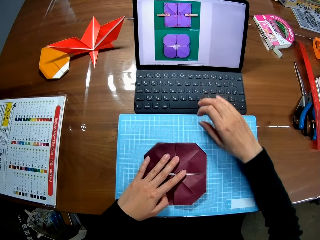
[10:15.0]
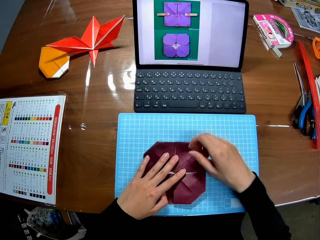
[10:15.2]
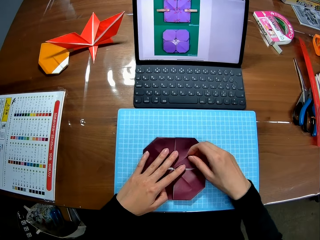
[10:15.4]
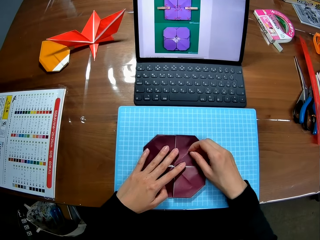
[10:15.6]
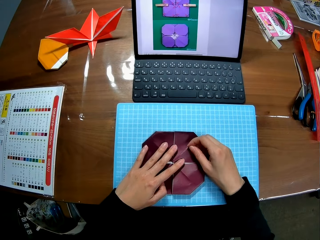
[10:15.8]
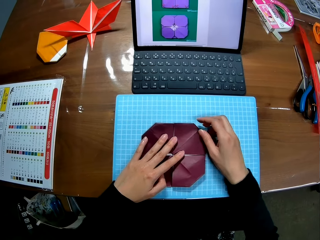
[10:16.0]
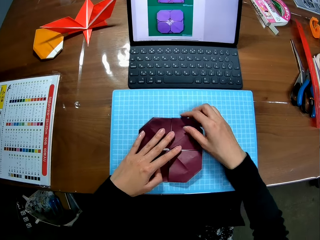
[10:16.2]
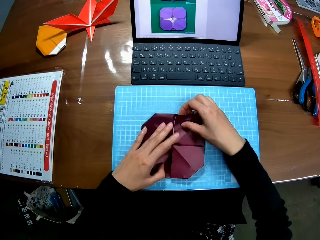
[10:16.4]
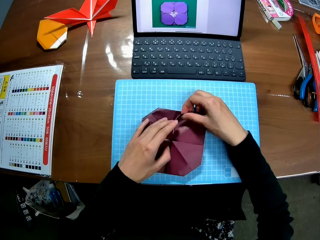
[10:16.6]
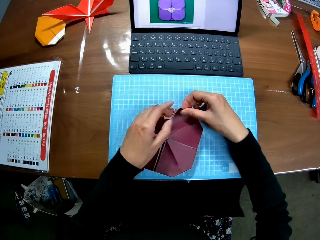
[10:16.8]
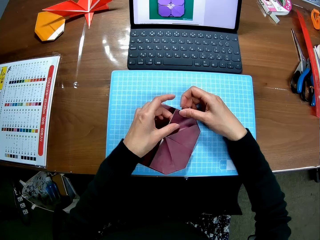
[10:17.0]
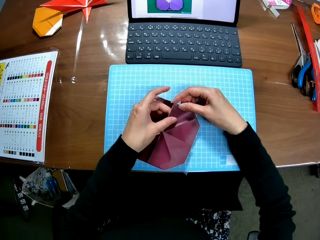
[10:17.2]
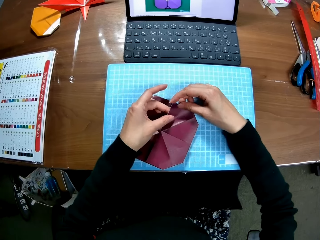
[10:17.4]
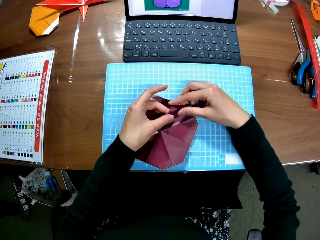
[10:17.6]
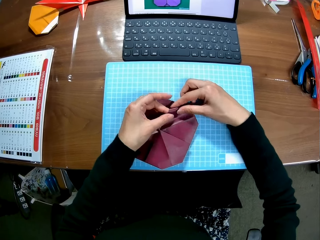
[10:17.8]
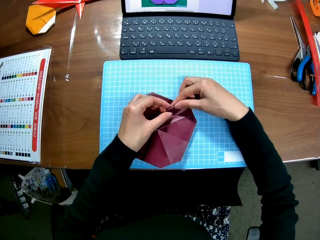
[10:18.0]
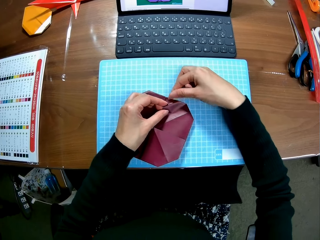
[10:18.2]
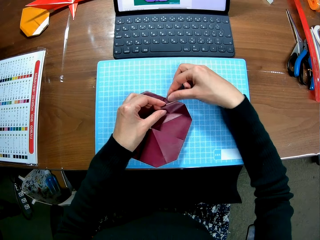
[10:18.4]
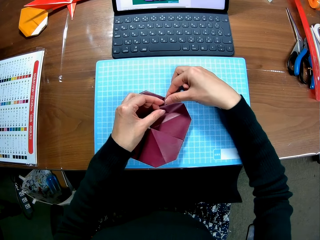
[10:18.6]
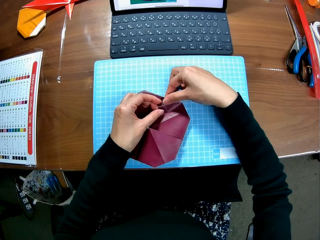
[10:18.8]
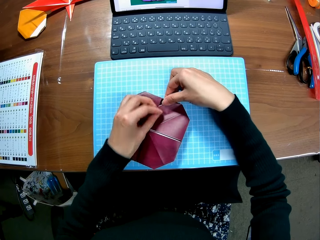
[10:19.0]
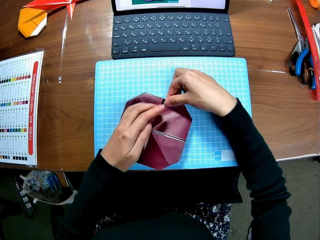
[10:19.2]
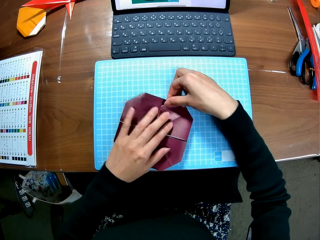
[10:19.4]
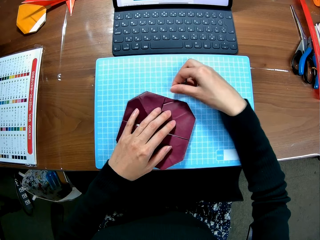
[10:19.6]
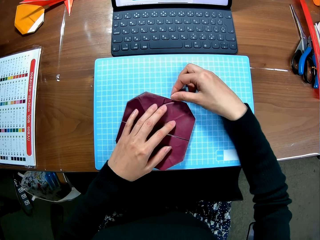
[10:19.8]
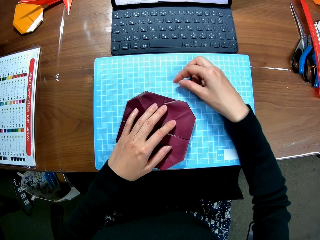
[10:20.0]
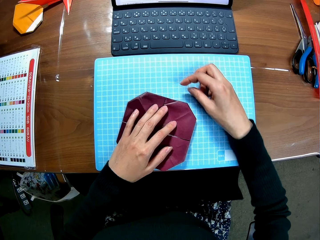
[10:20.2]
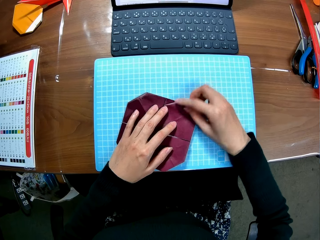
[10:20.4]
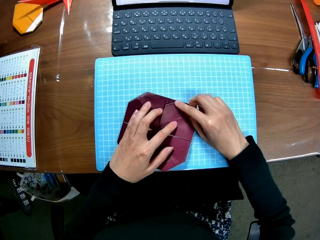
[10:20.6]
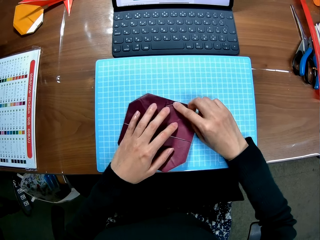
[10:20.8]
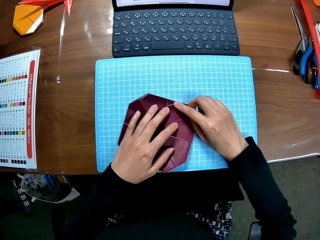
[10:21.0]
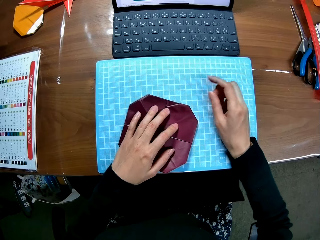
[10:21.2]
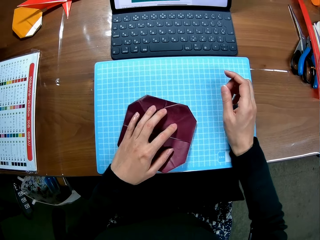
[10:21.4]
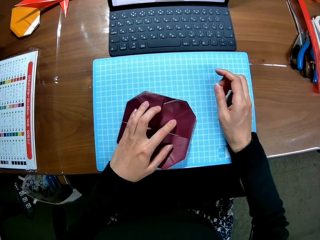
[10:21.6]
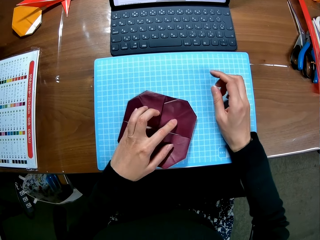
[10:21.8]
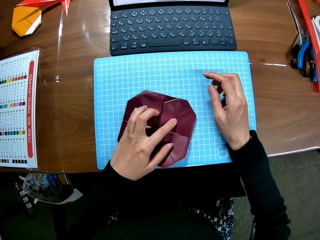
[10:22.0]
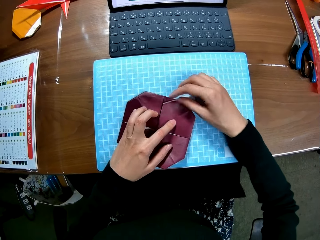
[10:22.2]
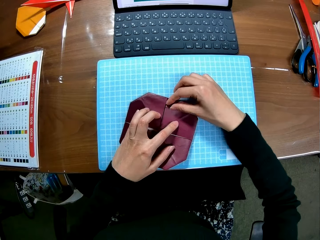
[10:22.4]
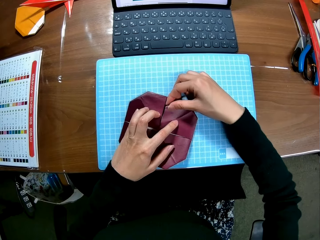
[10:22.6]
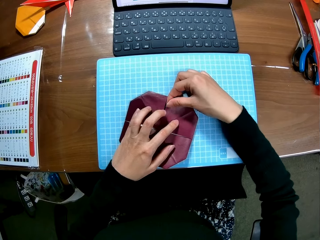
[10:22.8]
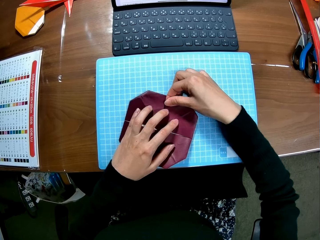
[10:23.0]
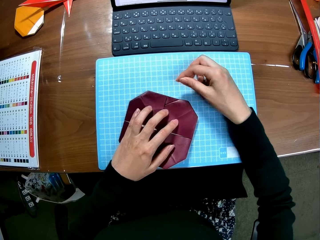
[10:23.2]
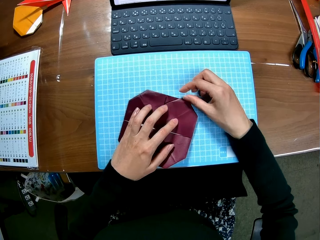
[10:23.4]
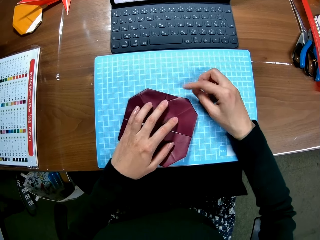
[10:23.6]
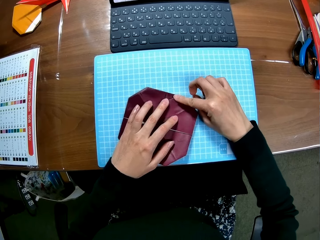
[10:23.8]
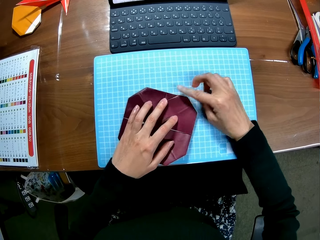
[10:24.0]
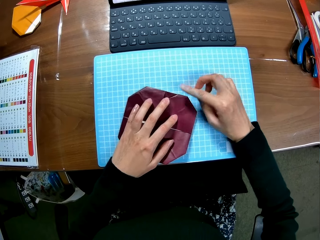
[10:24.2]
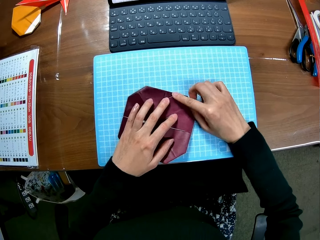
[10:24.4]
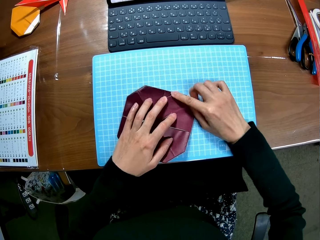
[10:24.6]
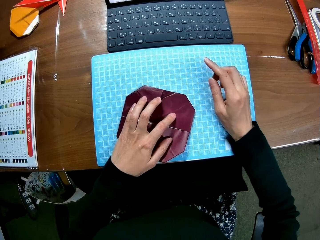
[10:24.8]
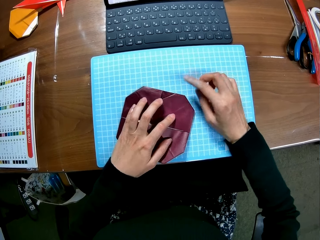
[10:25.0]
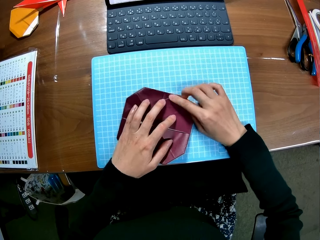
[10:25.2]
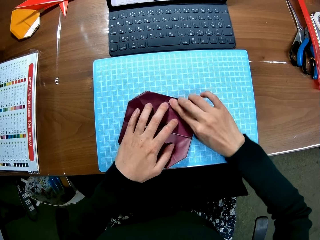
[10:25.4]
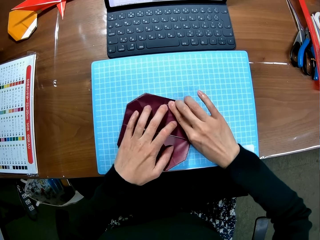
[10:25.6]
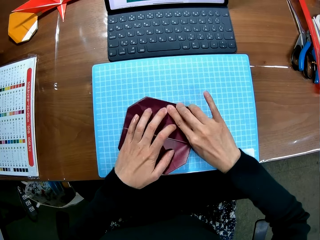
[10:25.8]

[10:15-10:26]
The camera wearer folds the model pyramid. They straighten the model pyramid.

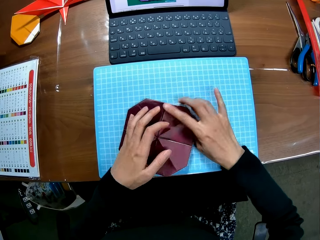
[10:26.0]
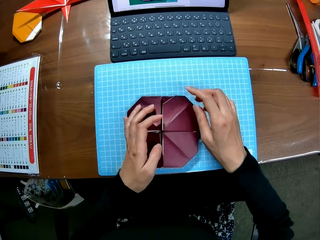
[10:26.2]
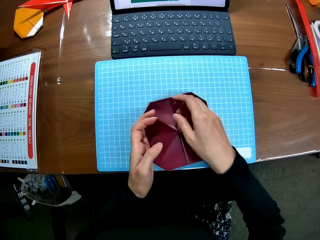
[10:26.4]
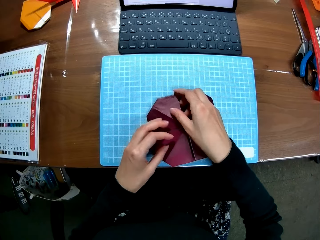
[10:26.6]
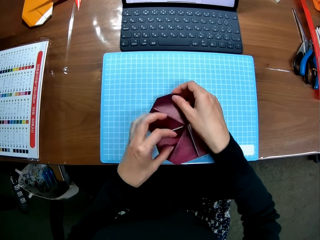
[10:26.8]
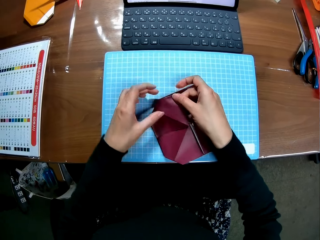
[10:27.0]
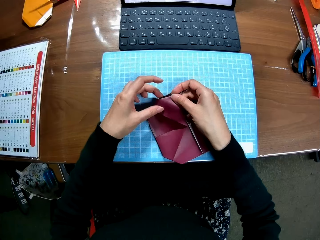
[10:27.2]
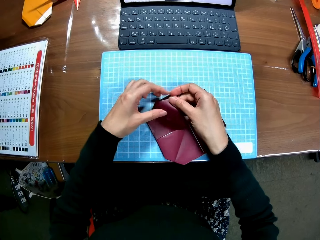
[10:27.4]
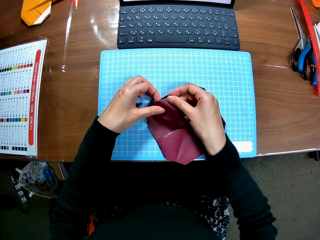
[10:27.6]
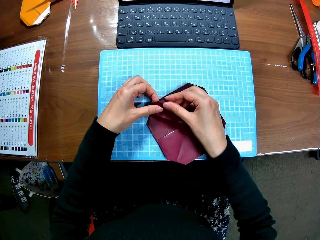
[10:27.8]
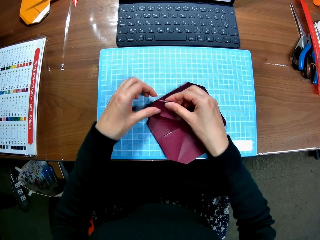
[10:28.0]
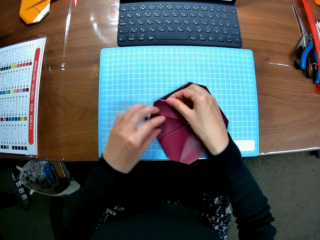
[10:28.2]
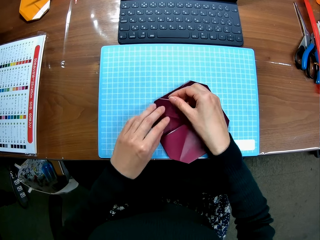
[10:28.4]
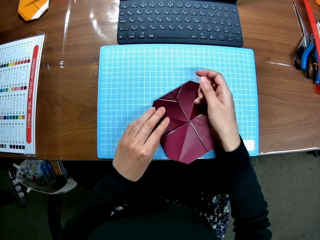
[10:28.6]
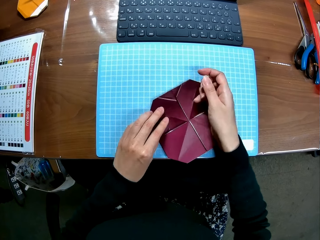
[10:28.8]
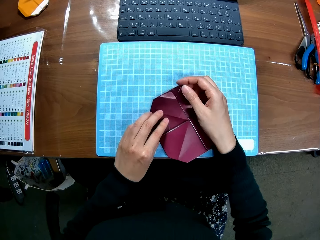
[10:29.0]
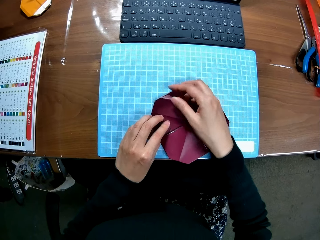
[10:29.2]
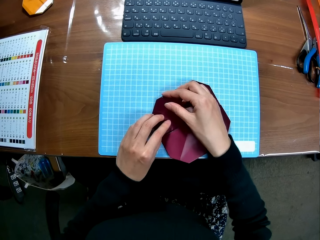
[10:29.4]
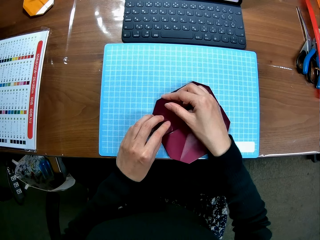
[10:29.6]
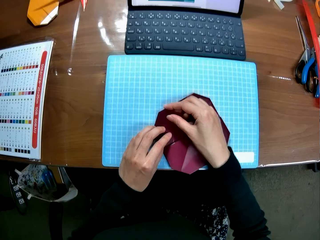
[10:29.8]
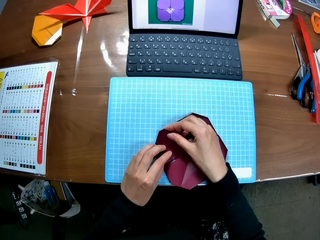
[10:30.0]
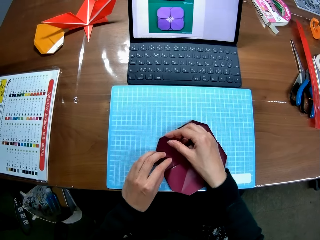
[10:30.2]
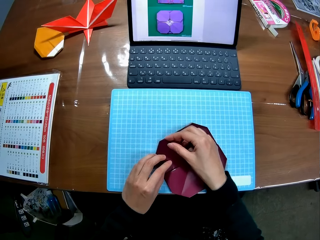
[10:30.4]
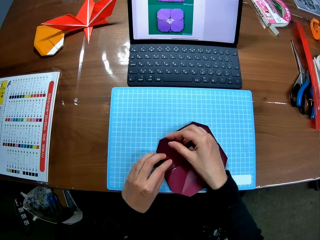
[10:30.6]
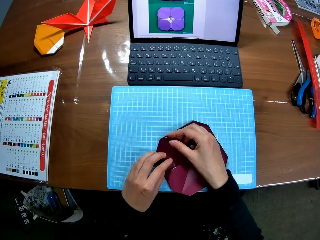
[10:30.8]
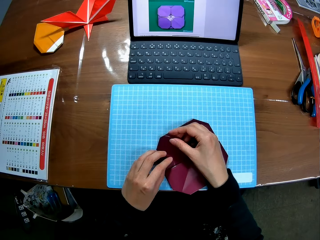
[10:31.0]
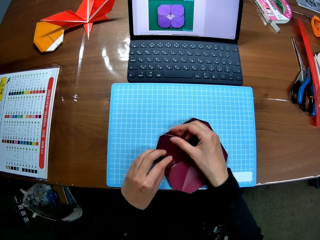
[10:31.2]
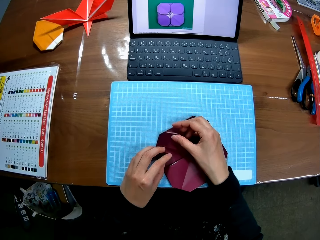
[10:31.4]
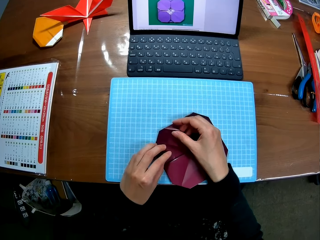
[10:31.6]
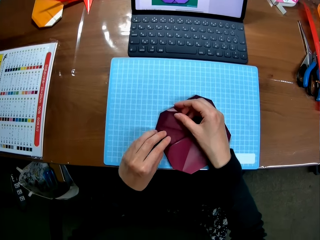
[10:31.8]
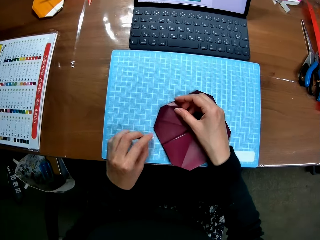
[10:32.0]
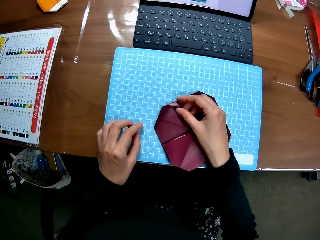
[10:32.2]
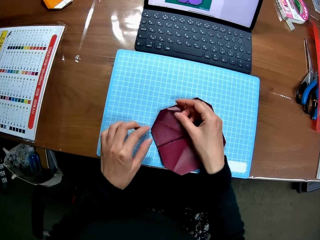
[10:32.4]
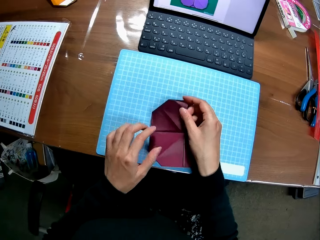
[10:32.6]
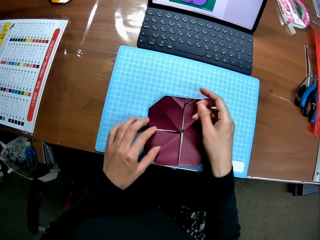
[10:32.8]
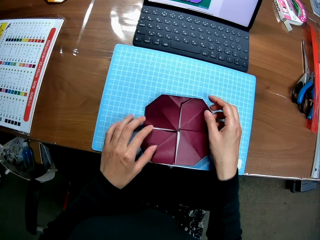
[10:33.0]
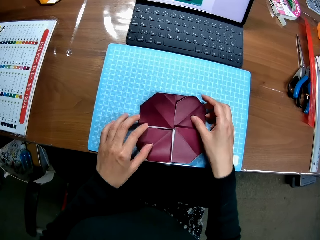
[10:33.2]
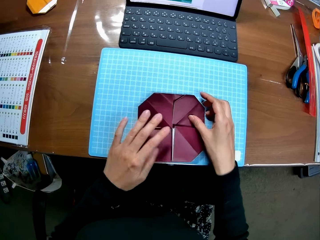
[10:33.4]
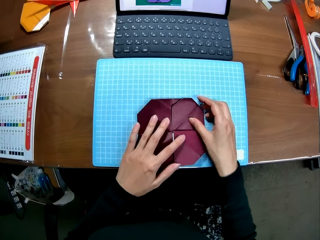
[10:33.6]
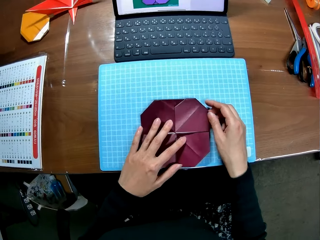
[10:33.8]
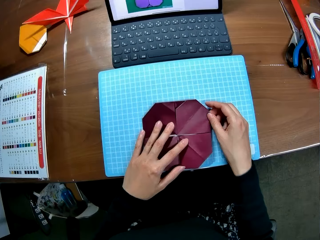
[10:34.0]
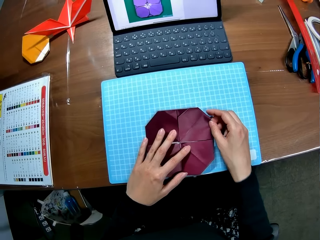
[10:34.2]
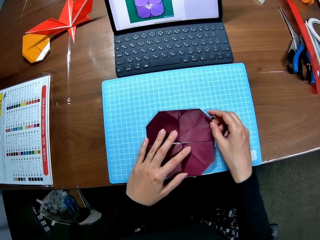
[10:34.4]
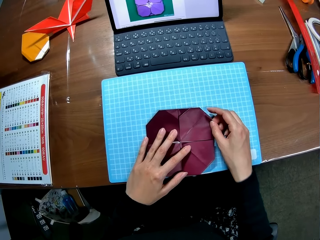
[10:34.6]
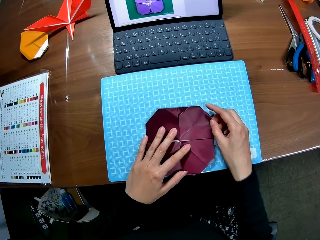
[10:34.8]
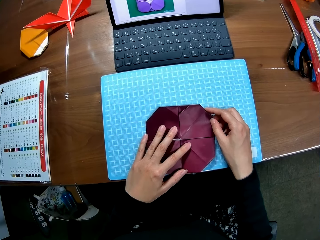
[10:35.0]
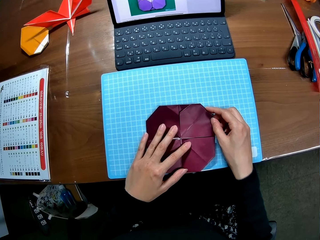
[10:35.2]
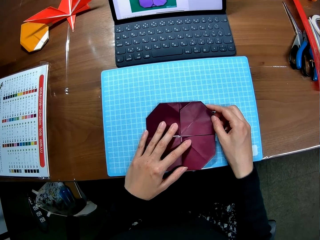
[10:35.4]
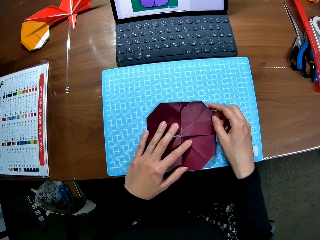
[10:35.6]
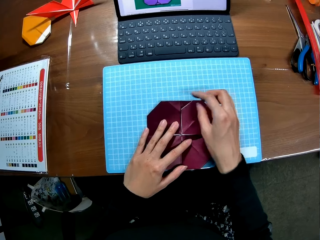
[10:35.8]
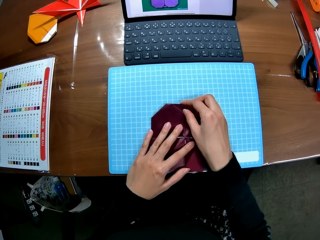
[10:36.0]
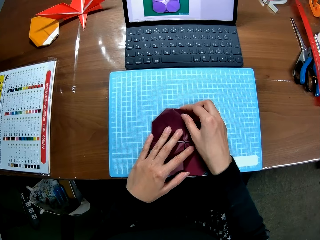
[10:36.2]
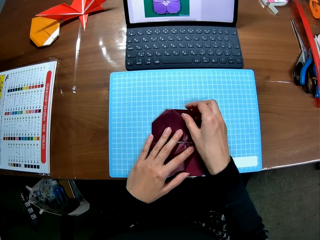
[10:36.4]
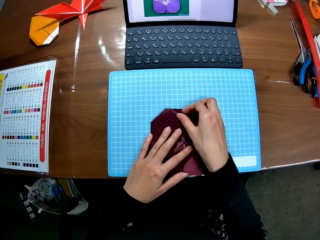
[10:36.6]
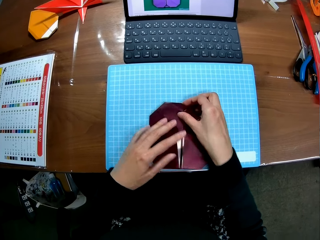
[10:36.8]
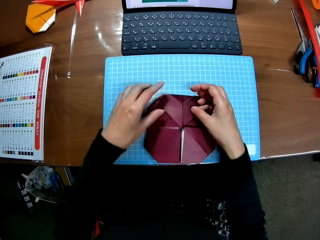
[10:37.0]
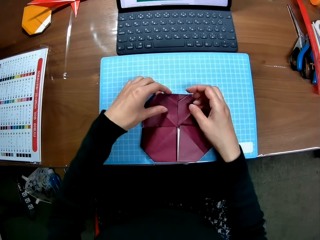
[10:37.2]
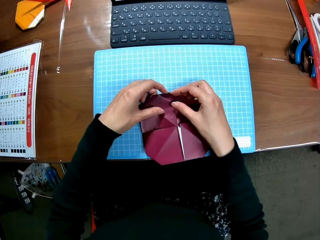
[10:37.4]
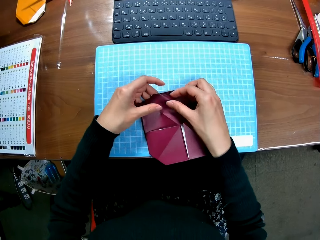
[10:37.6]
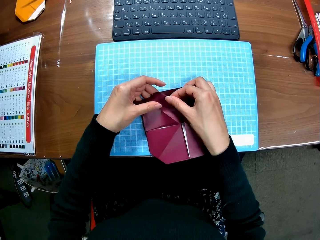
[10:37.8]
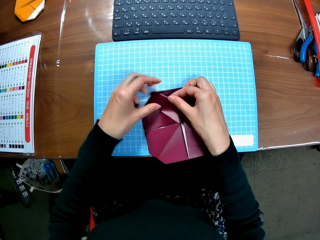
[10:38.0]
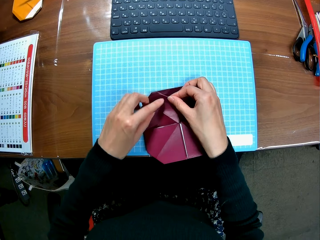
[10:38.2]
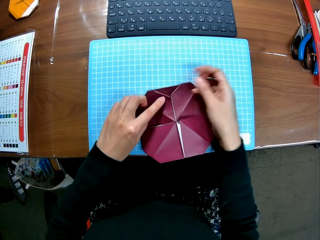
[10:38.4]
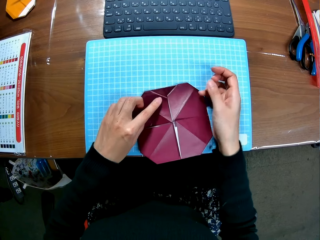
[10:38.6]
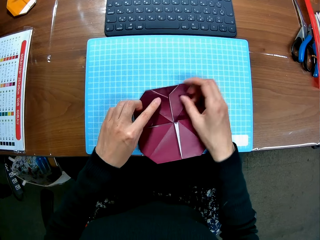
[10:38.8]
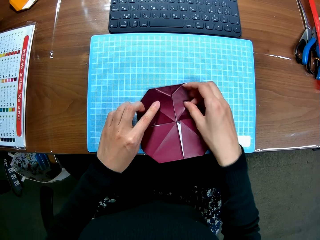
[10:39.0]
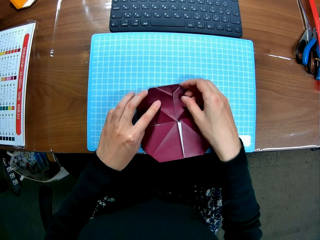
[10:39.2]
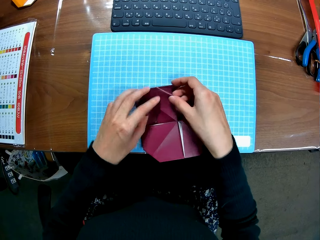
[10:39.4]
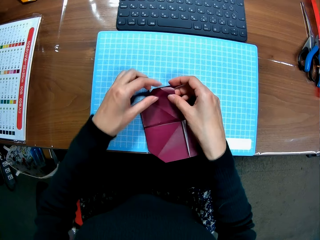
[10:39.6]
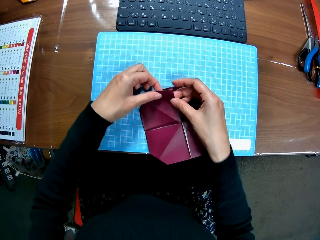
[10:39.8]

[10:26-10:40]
The camera wearer folds the pyramid. They pause folding paper. They move the model pyramid. They attempt to fold the model pyramid. They pause folding the paper. They continue folding the paper.
